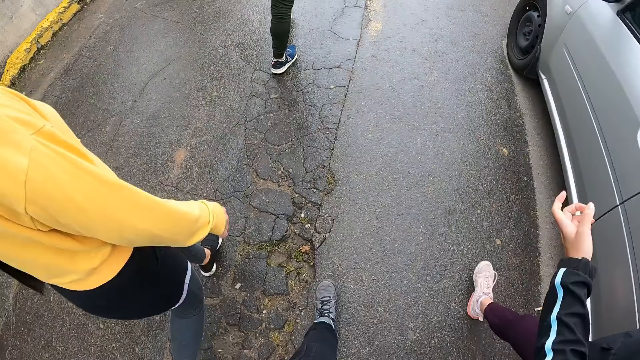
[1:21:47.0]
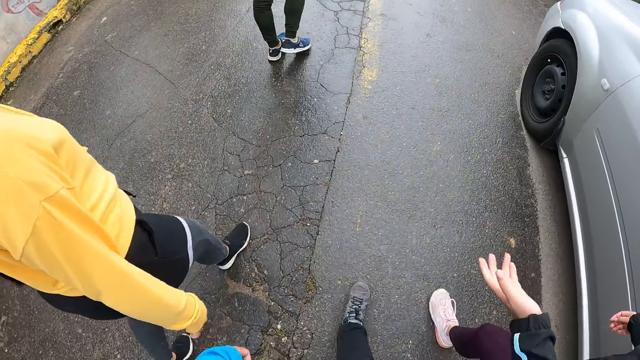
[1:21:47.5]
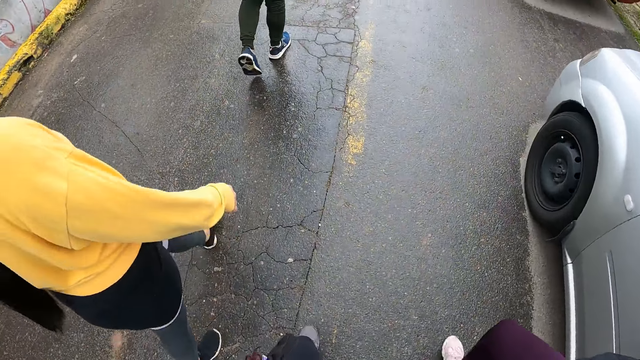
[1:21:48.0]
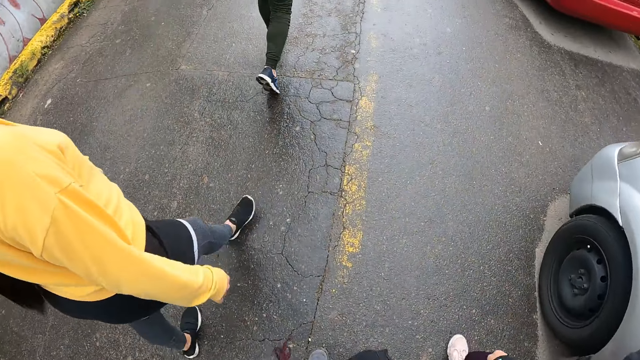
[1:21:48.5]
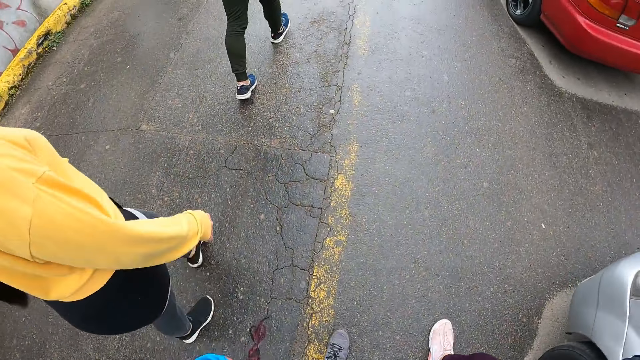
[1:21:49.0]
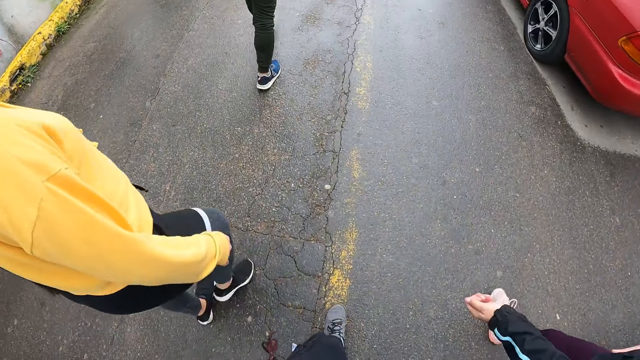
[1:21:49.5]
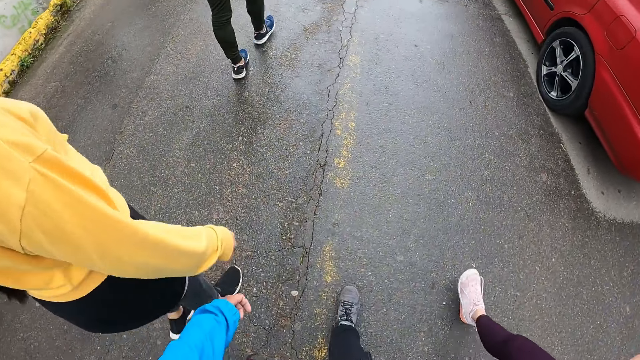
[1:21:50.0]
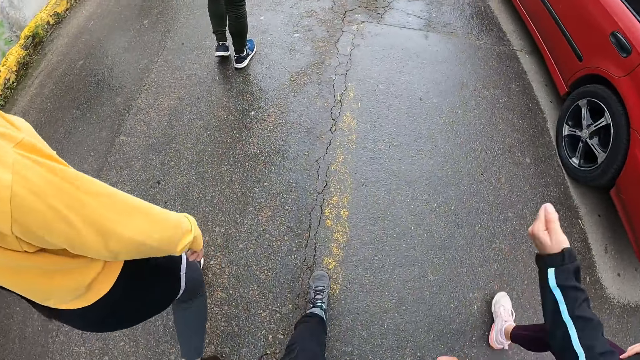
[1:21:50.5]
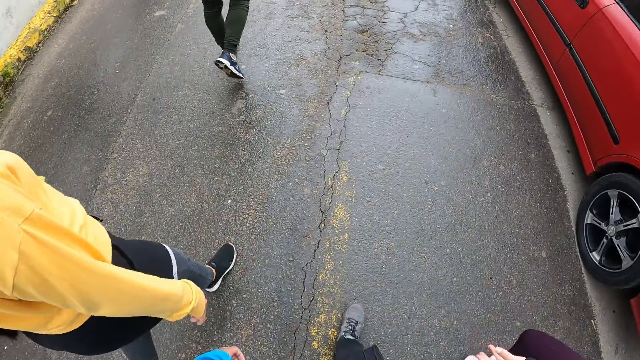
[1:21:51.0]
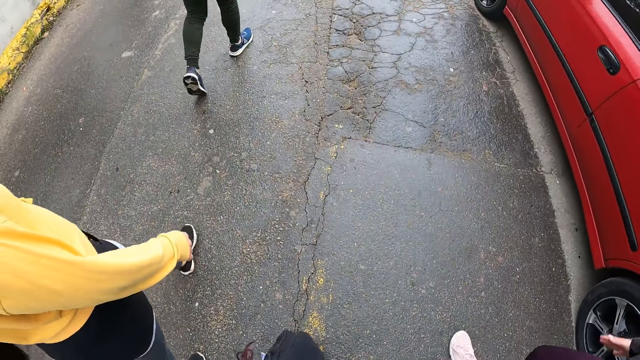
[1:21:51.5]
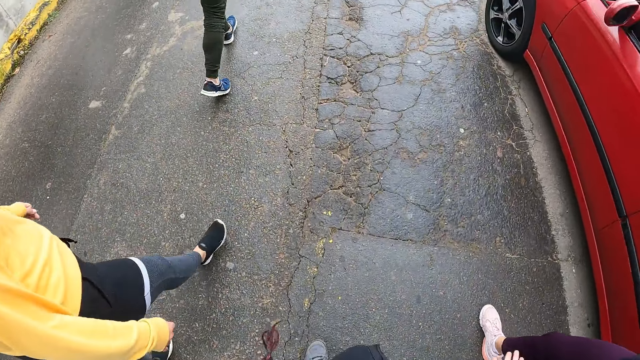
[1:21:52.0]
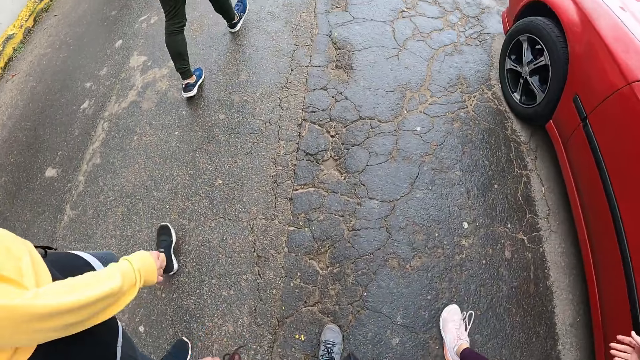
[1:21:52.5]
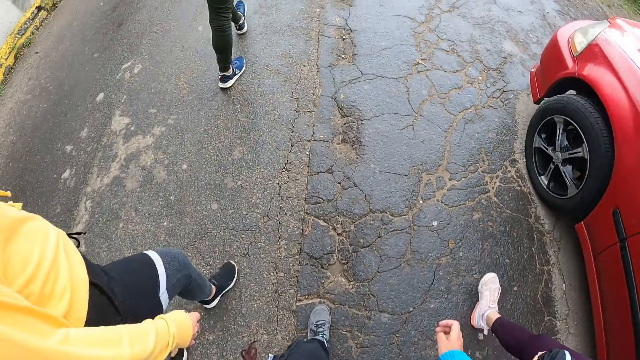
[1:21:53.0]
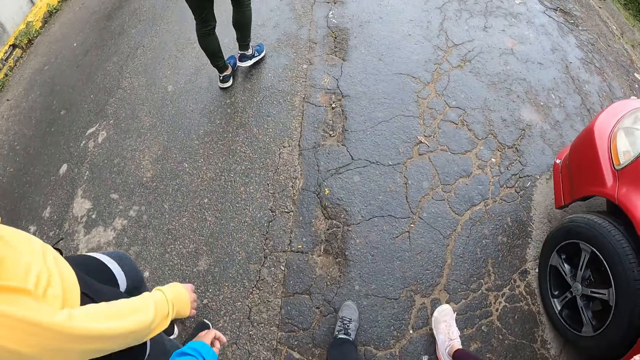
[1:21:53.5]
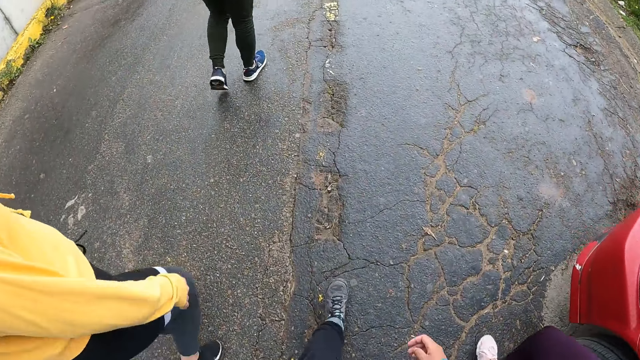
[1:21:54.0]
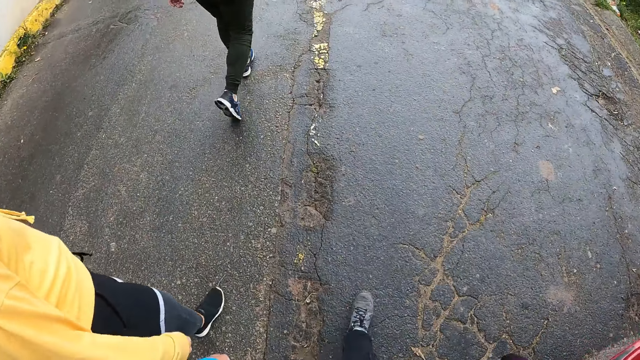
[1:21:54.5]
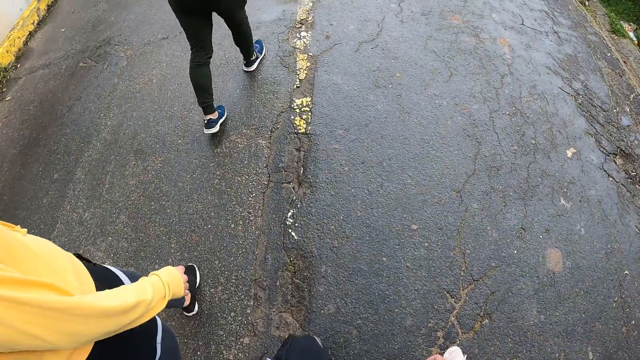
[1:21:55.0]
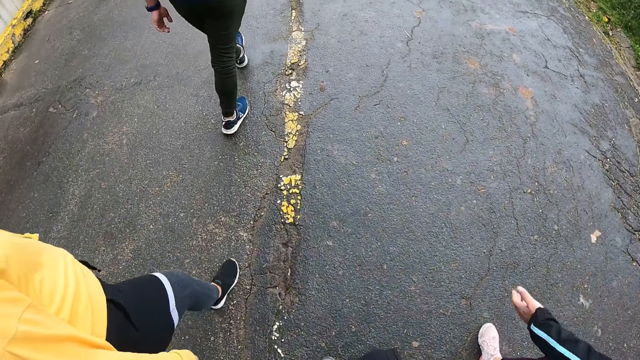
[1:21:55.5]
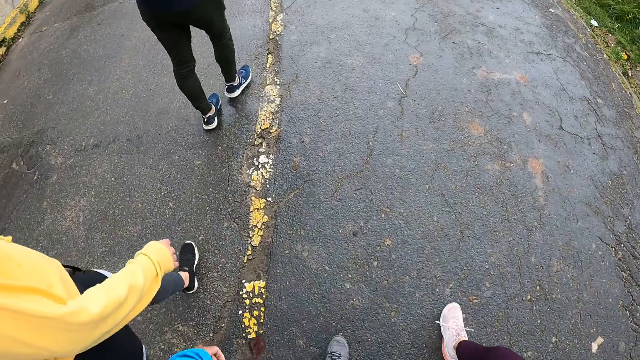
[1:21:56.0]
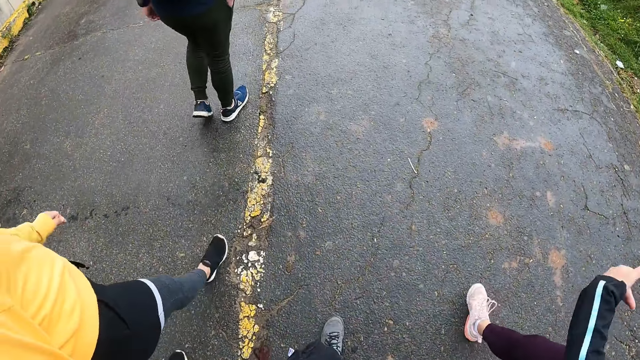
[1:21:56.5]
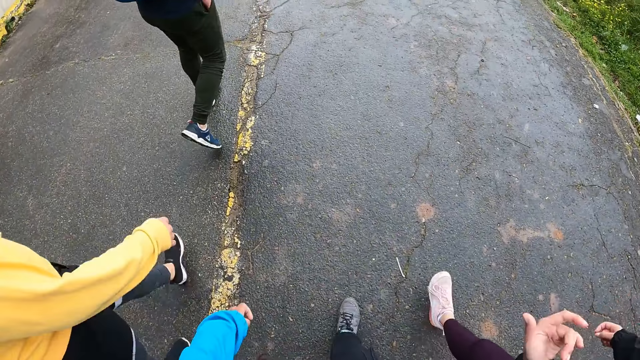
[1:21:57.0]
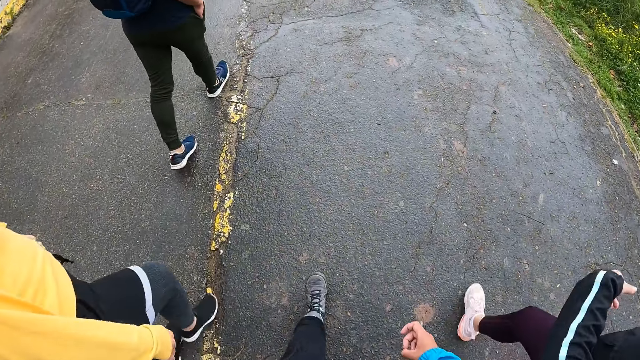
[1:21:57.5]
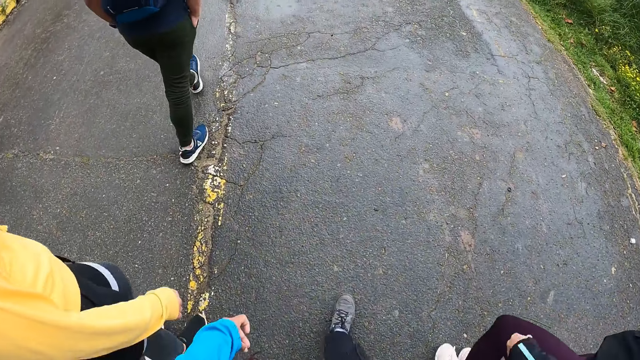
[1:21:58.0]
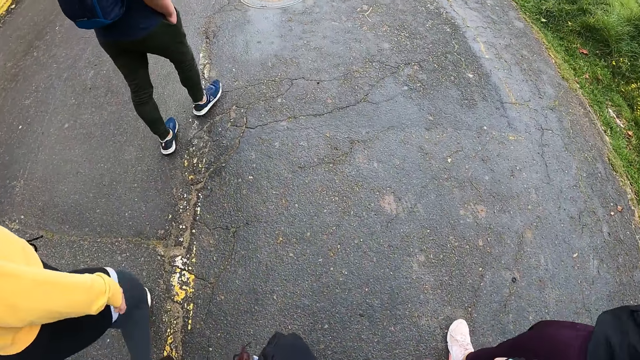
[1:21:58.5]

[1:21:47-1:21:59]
A man walks past a red car. A woman walks past the red car. Another woman walks past the red car. The camera wearer walks past the red car.

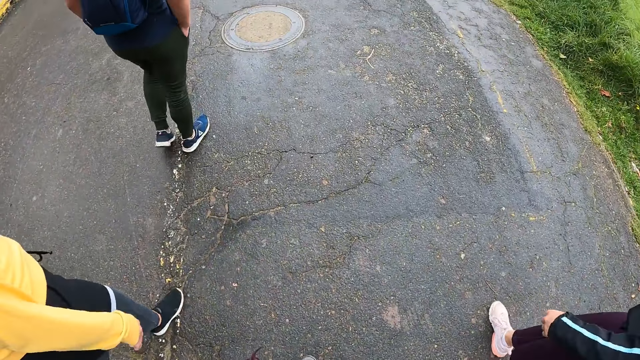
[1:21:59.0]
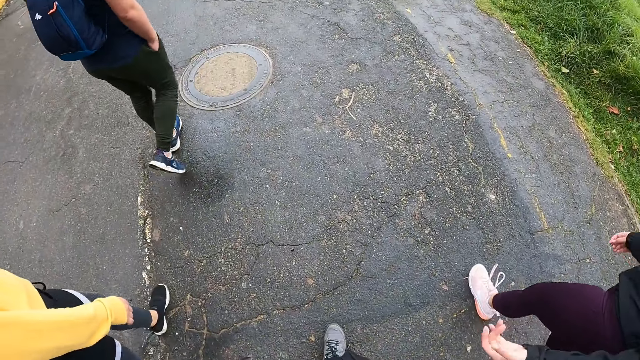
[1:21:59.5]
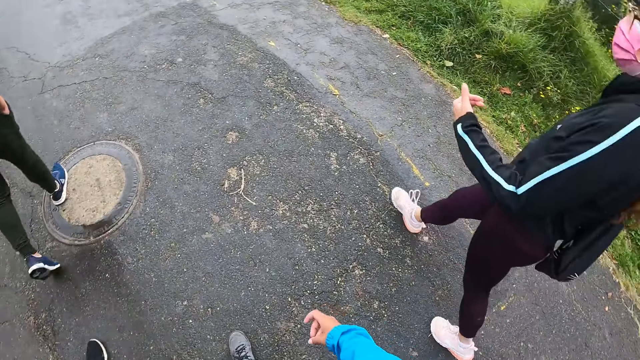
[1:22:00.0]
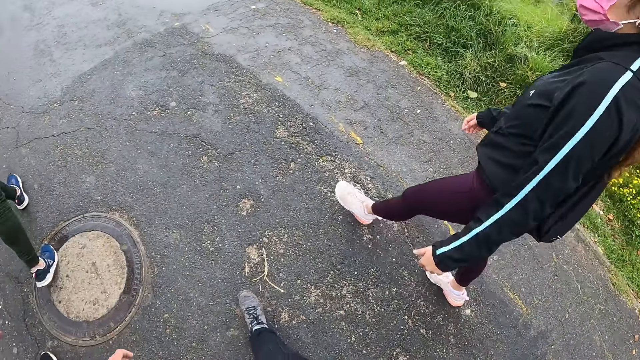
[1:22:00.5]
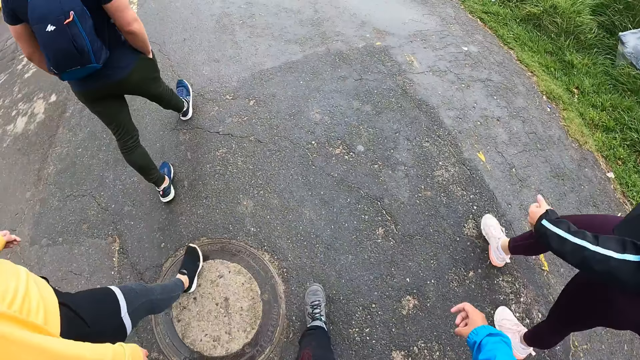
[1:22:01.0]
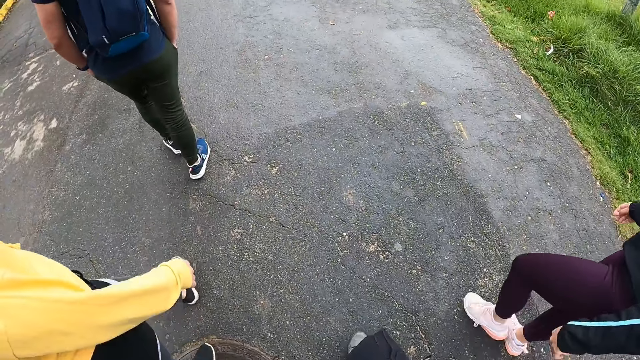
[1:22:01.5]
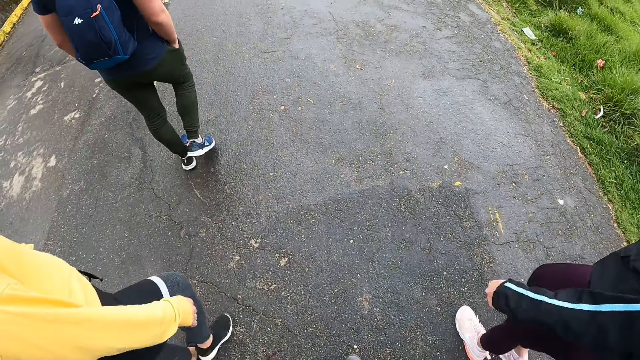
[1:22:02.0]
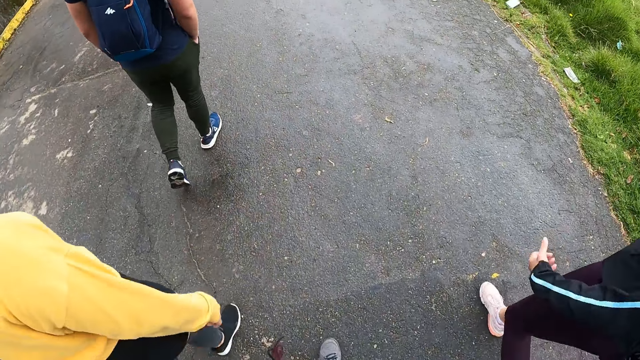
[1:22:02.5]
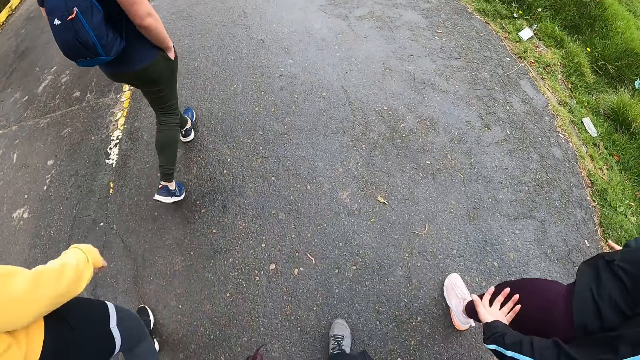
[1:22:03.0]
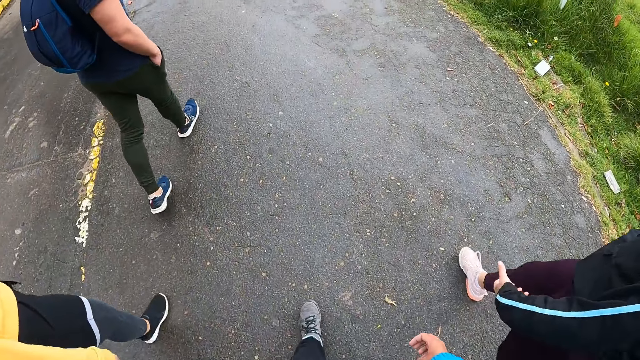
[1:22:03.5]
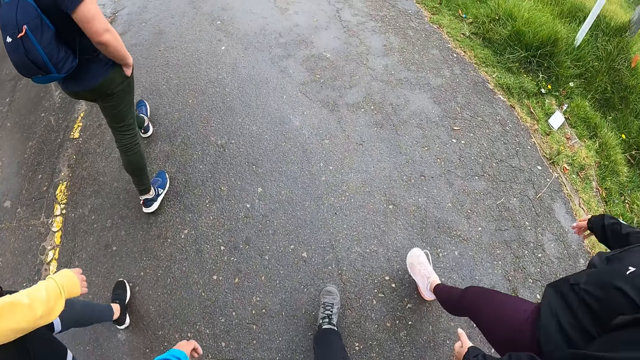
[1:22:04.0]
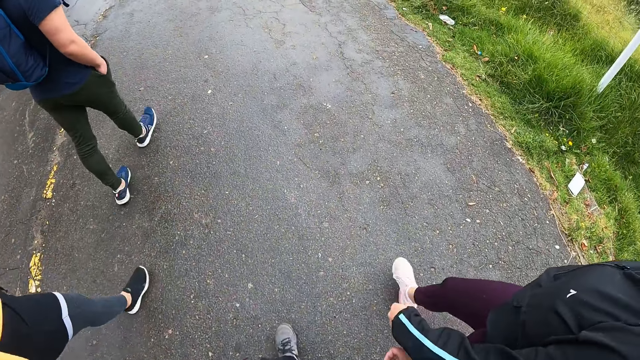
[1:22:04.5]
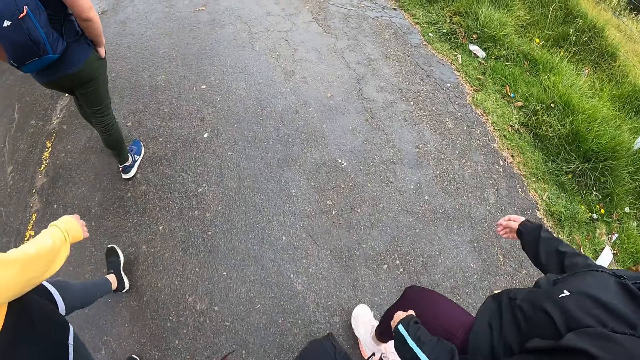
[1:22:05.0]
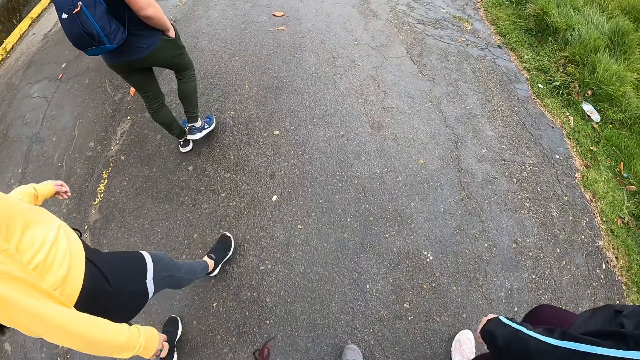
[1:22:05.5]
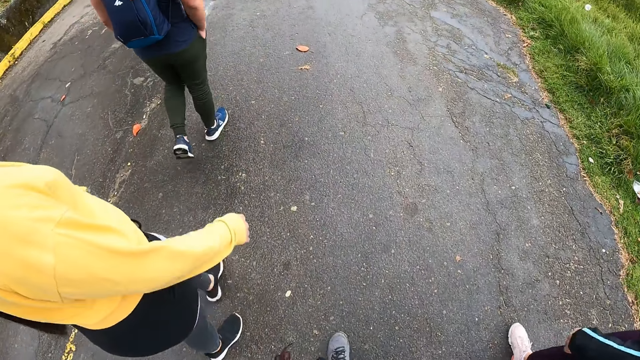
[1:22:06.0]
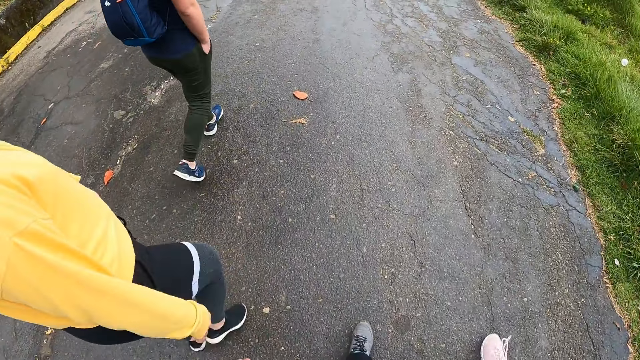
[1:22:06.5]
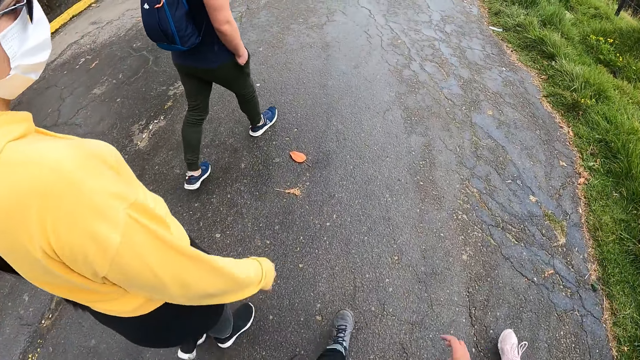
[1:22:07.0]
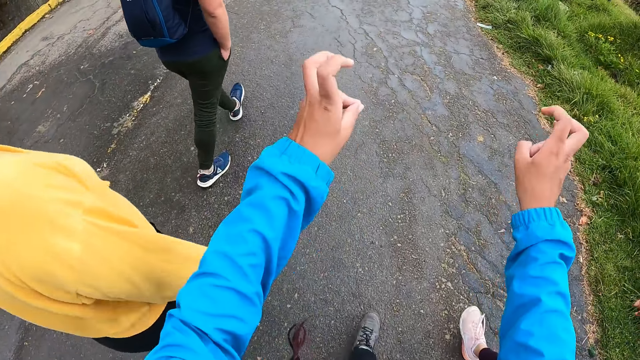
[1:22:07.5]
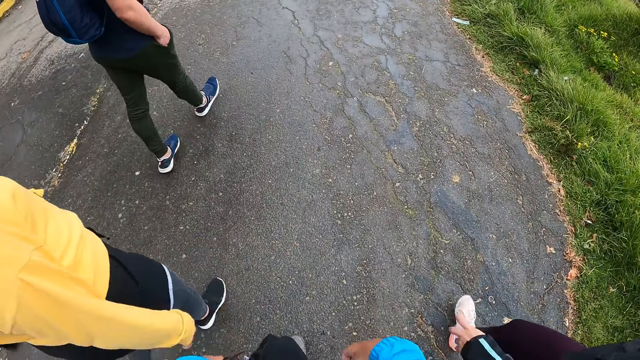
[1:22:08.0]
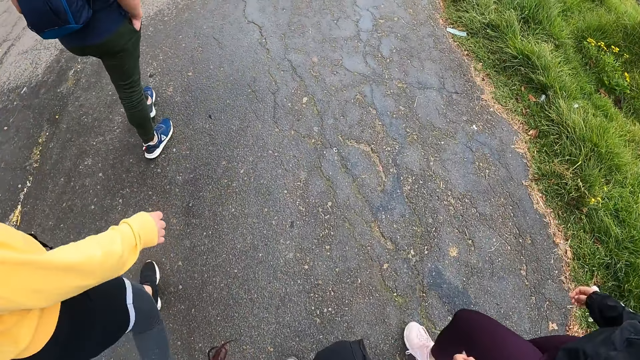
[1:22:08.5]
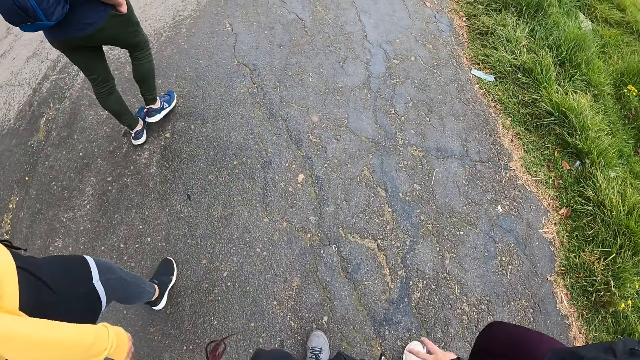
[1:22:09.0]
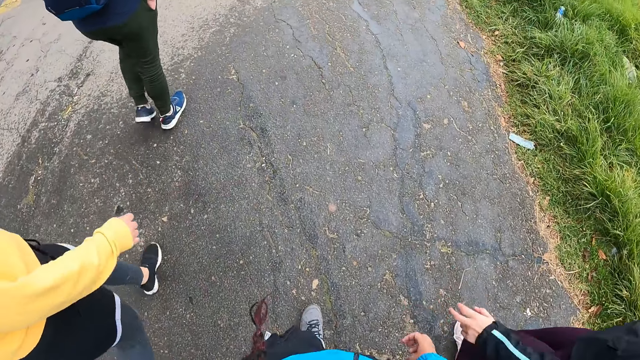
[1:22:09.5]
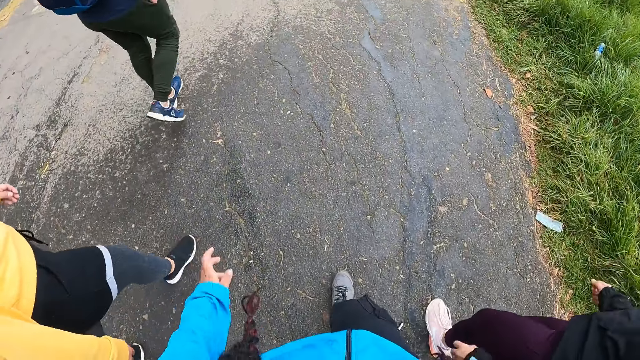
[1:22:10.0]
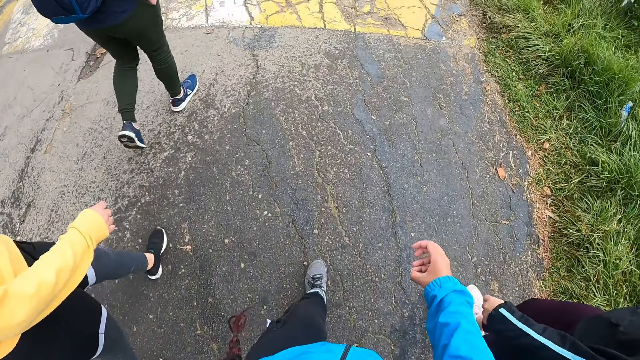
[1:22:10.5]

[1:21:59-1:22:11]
The camera wearer stretches the hands.
